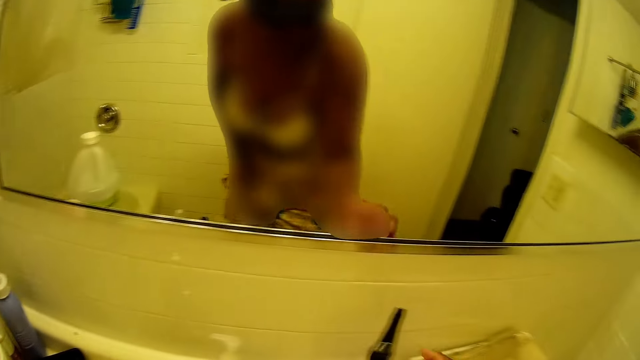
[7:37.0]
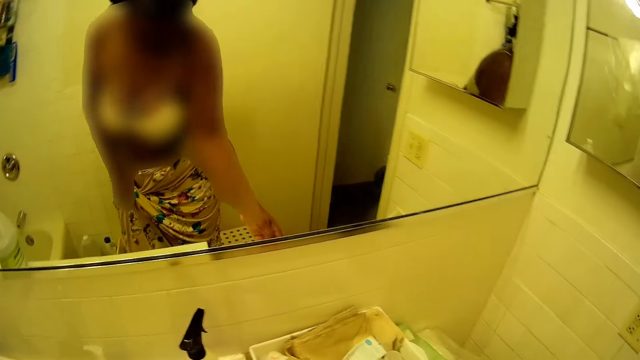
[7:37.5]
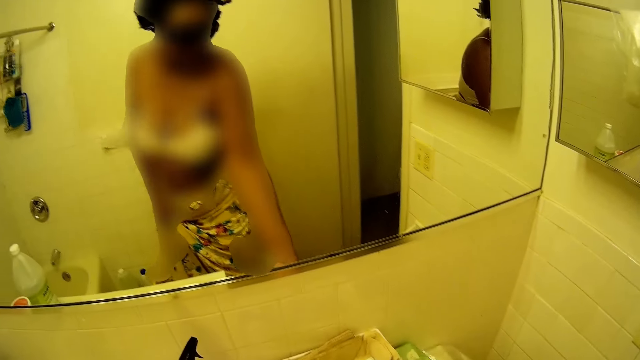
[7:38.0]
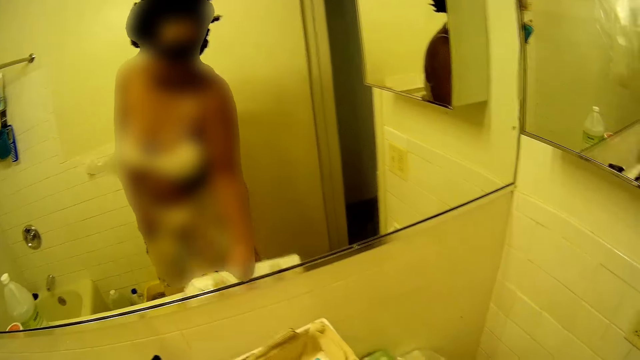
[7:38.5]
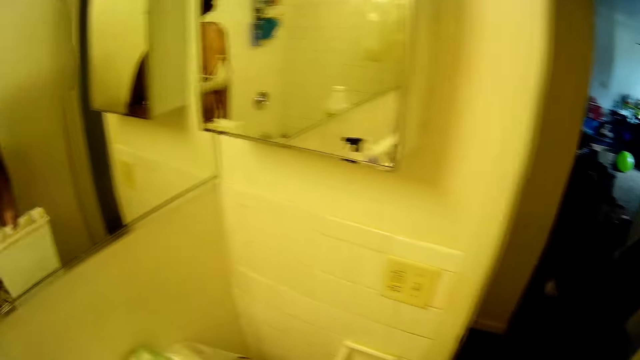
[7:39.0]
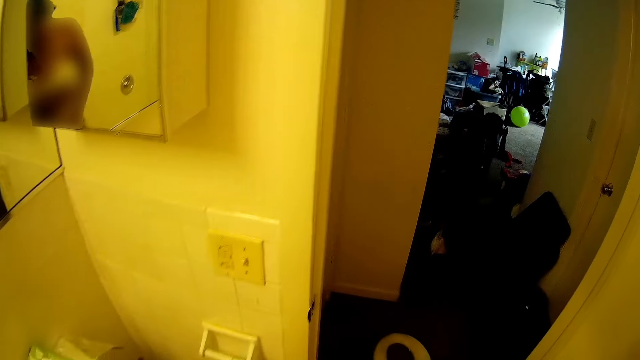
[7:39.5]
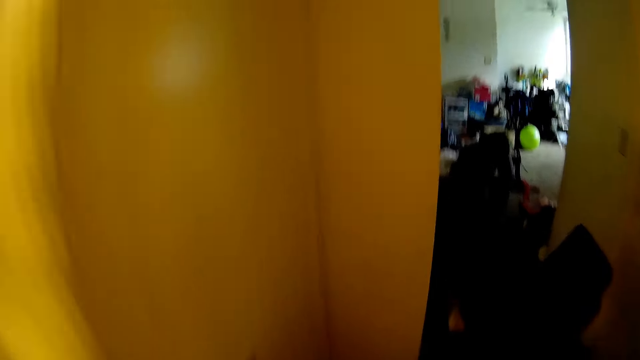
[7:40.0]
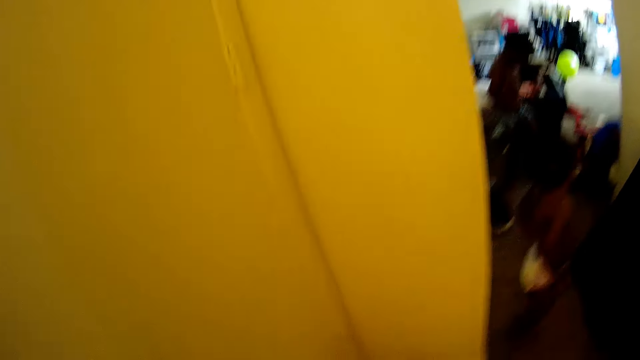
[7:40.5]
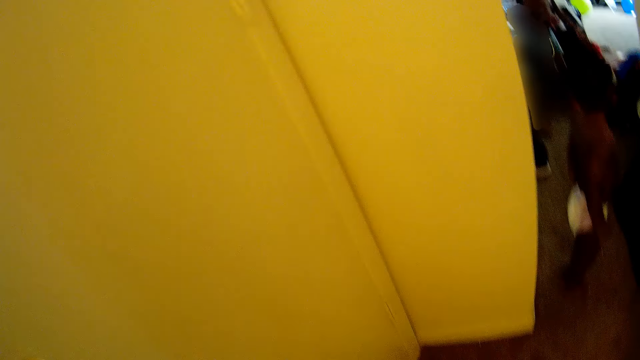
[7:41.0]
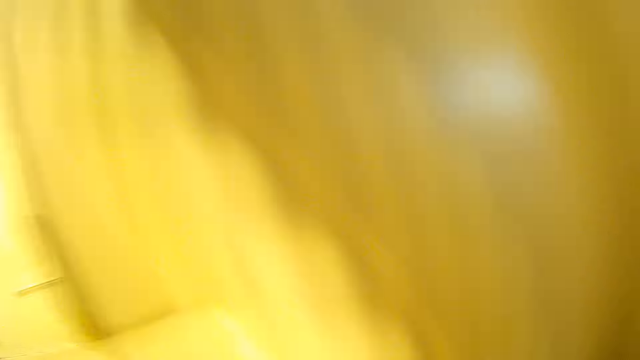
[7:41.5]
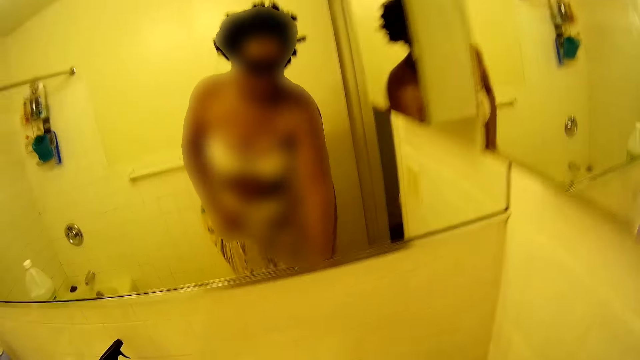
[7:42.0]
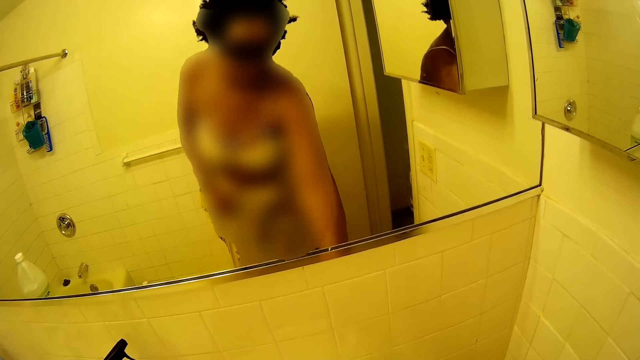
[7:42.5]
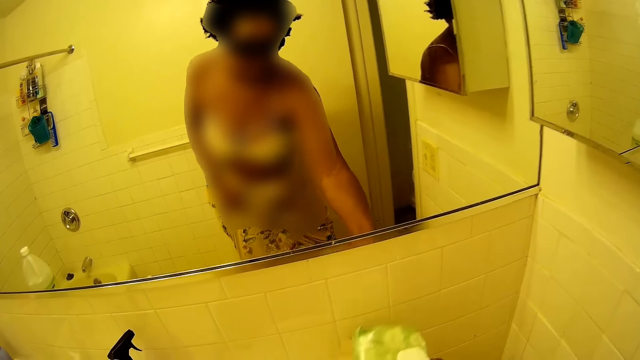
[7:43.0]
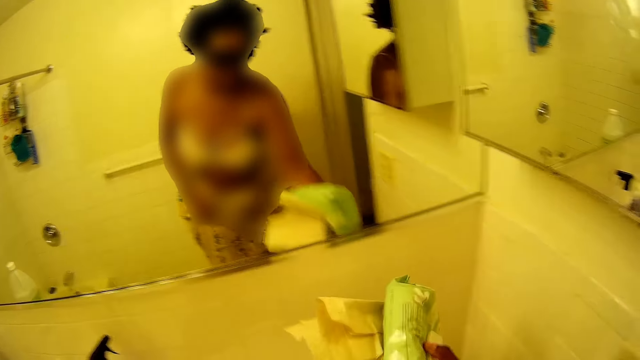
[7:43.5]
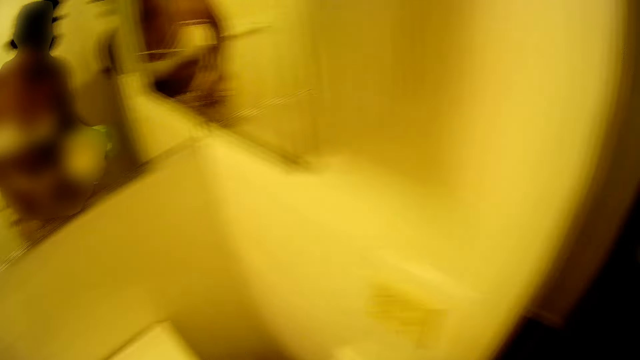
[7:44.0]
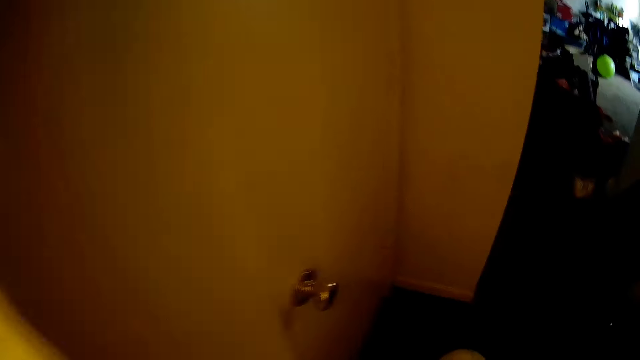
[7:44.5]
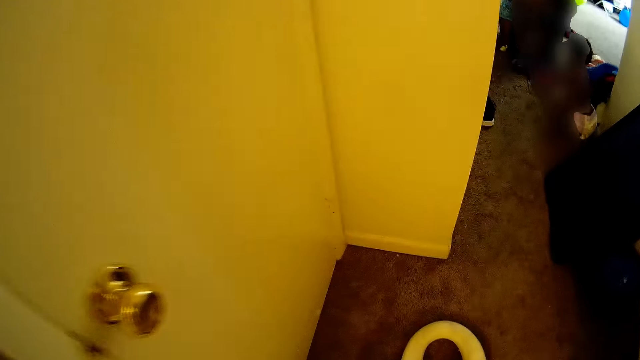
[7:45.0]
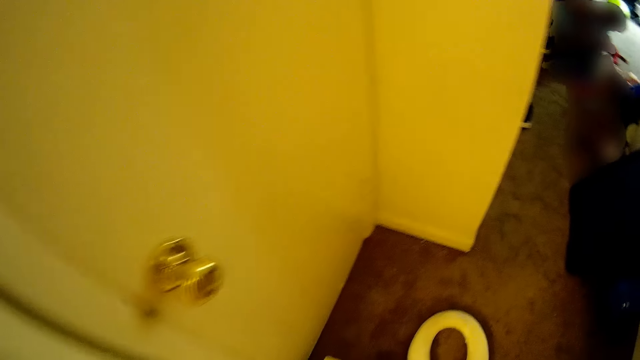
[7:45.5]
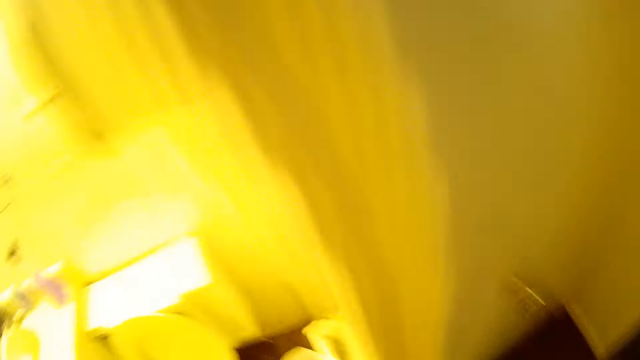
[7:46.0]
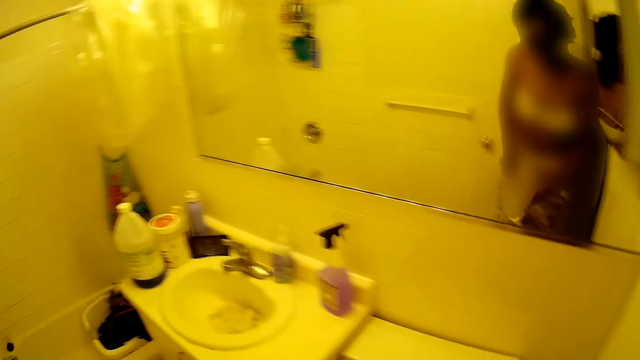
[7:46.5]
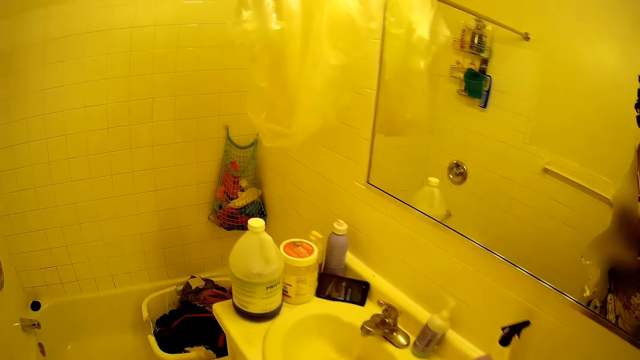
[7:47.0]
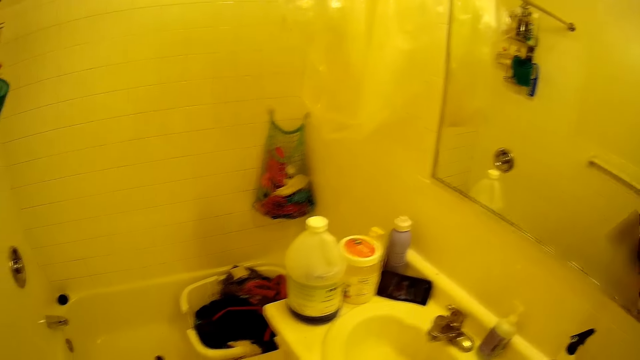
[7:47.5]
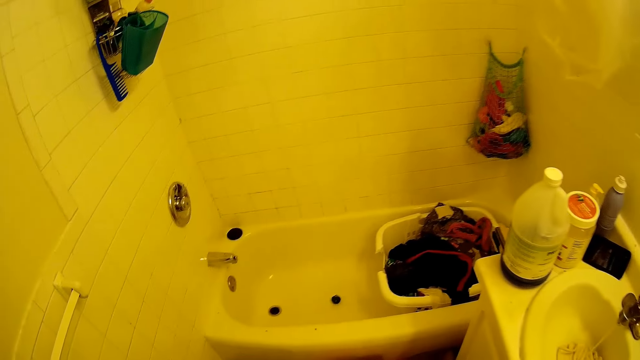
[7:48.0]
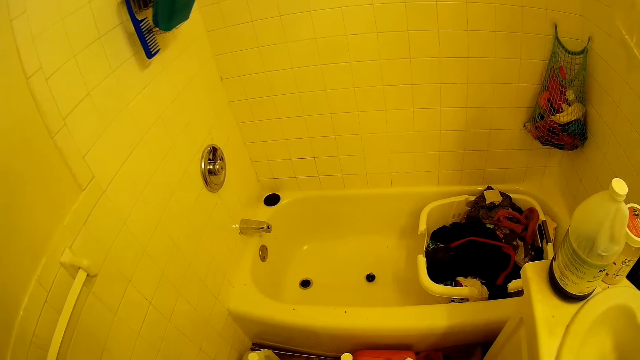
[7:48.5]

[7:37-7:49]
The camera wearer looks at the mirror. She picks up a white bowl from the toilet head with her right hand. She picks up the rectangular box with the left hand. She looks around. She looks at the mirror on the wall. She picks up a soap and wrapper from the toilet head with her right hand. She picks up the wipes from the flush tank. She looks around. She looks at the phone on the sink.

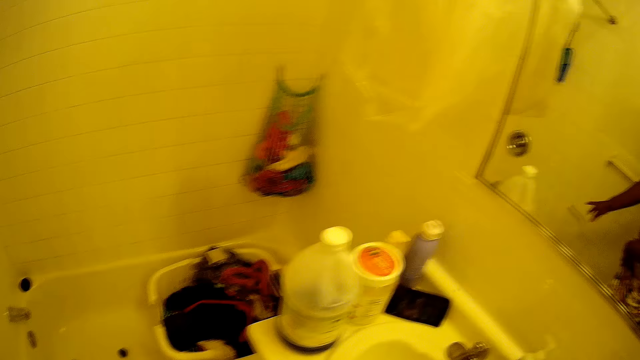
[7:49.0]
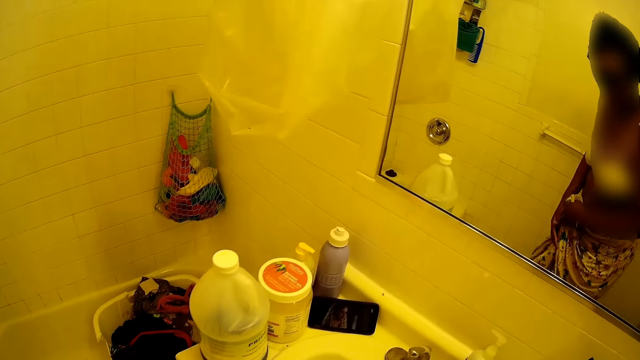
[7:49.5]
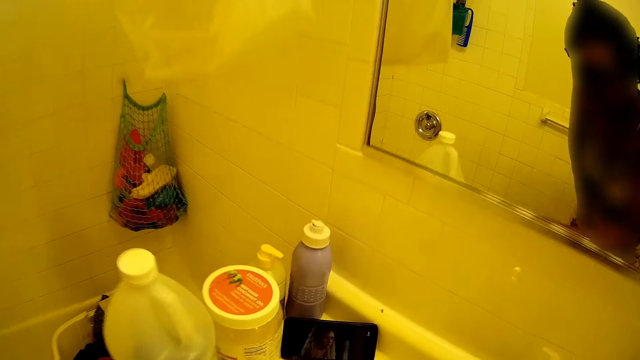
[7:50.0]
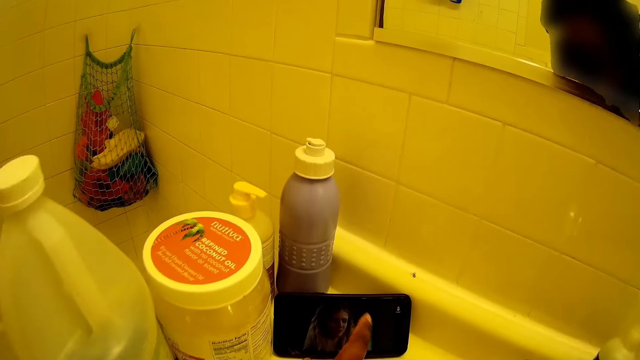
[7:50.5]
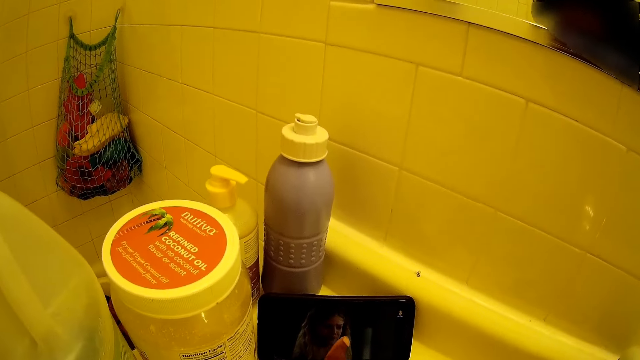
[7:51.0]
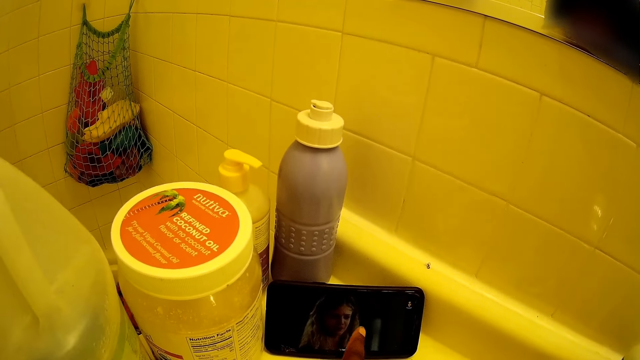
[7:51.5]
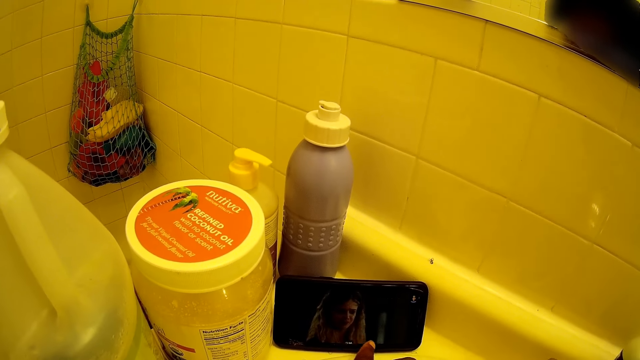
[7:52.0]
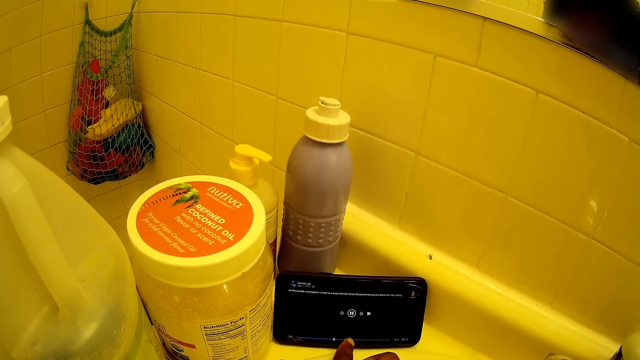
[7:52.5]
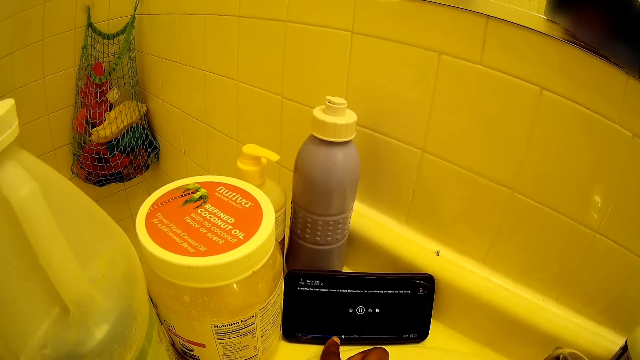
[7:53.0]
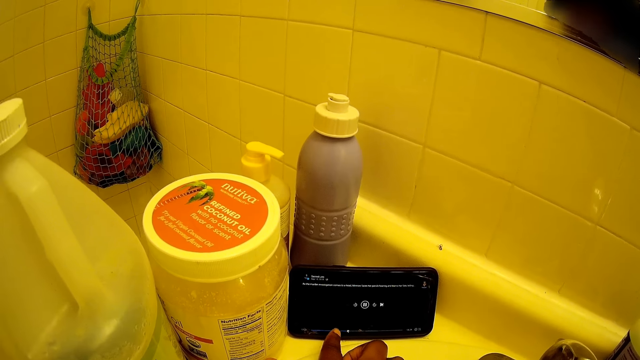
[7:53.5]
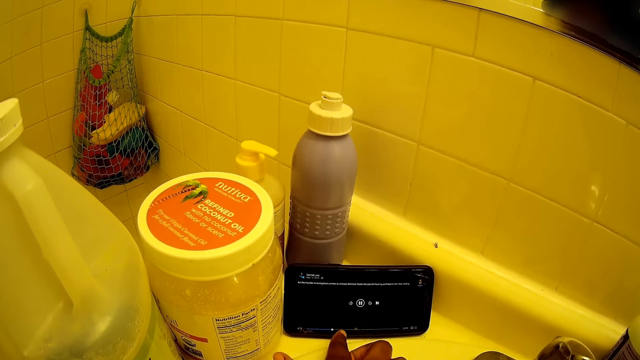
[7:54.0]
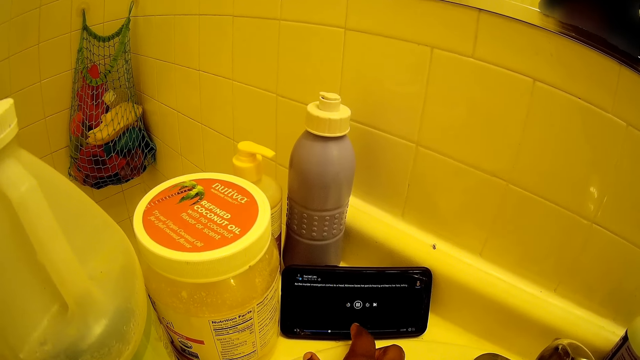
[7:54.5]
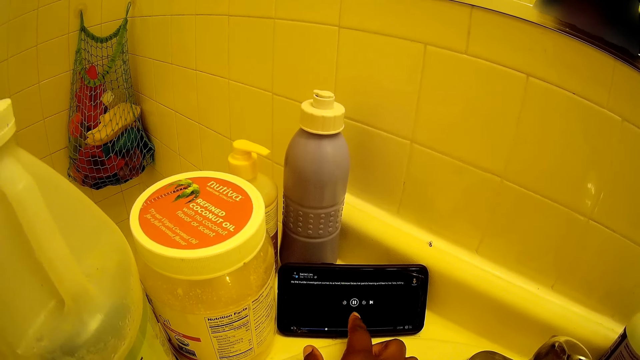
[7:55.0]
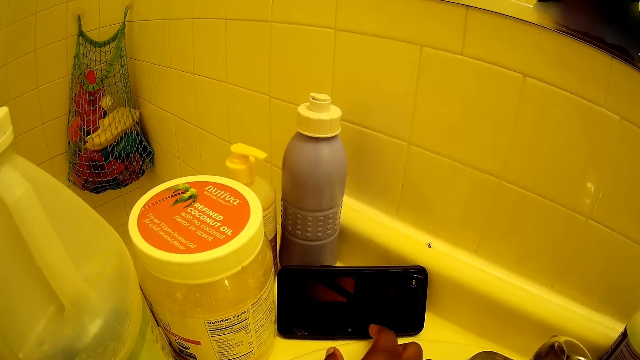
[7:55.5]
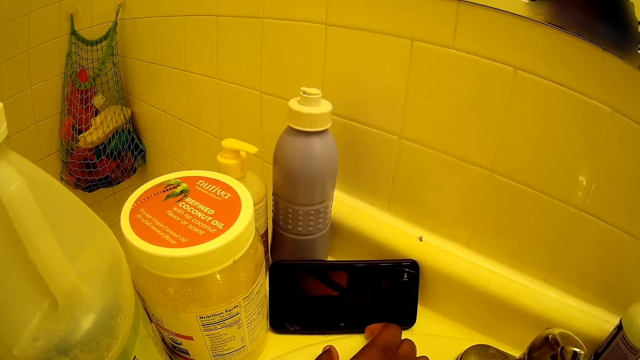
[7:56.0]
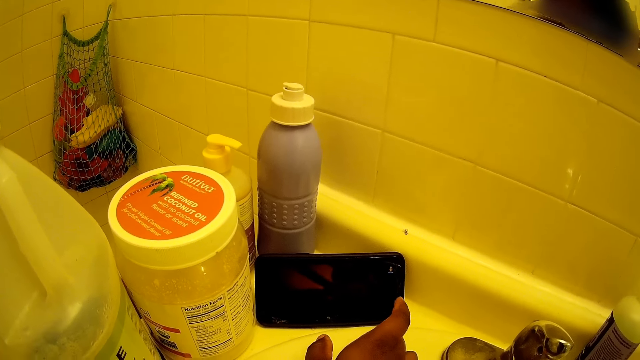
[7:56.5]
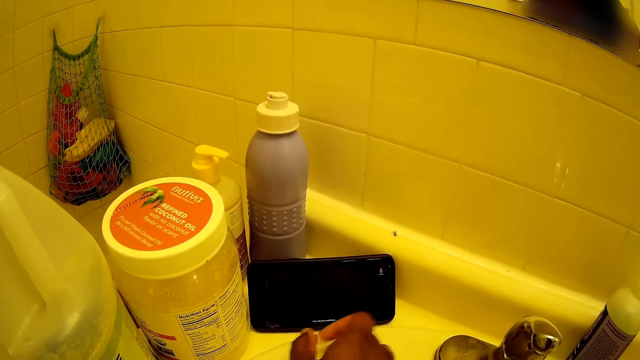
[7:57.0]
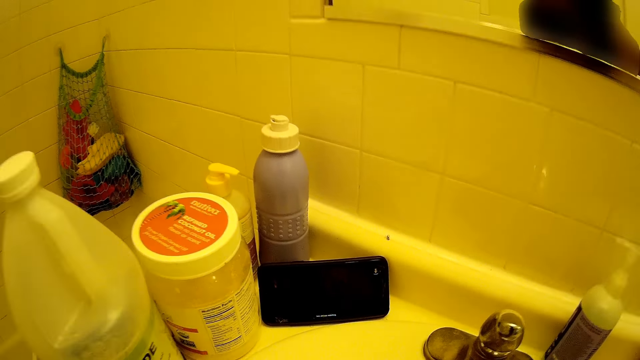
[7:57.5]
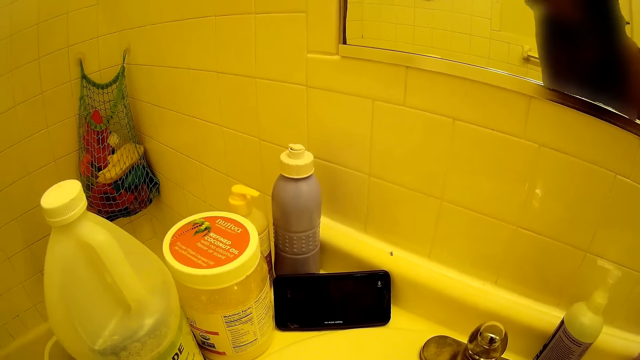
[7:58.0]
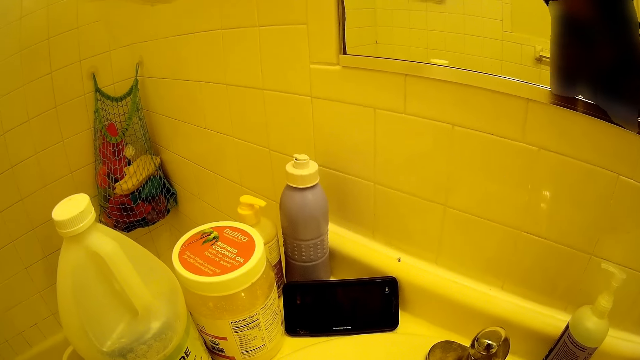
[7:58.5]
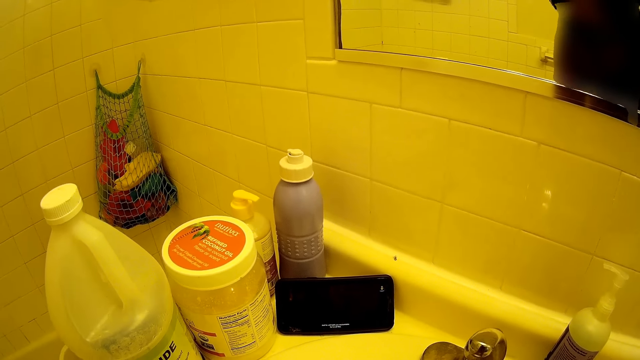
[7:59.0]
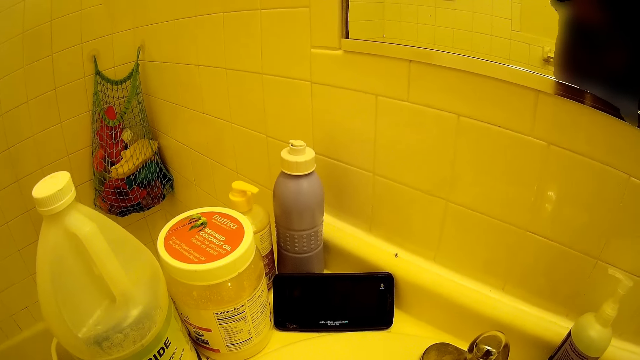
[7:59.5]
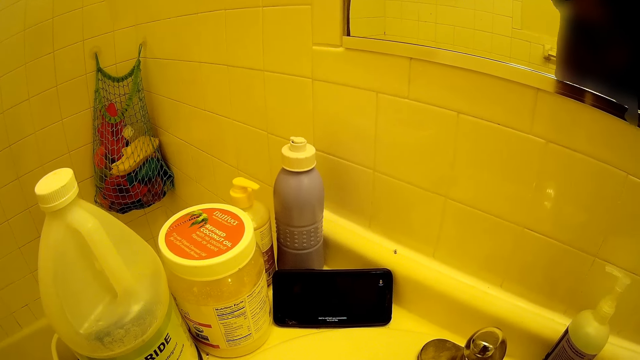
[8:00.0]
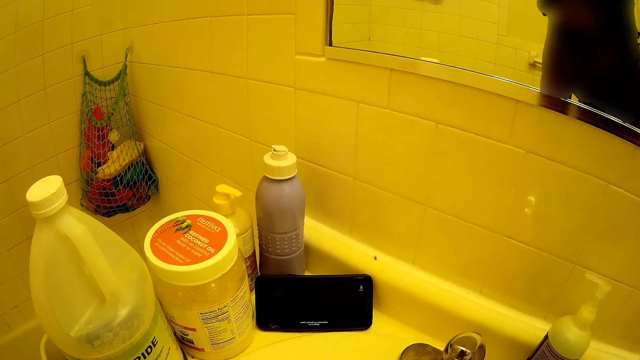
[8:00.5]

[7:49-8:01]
The camera wearer looks at the containers on the sink. She operates the phone on the basin with her right hand. She looks at the phone on the sink. She operates the phone. She looks at the phone on the sink.
